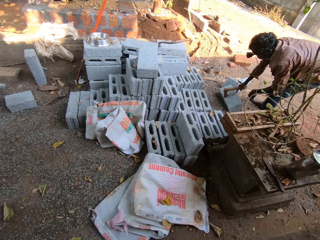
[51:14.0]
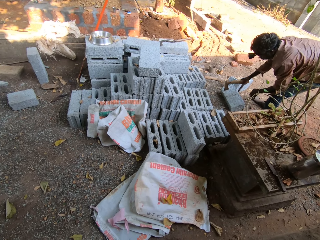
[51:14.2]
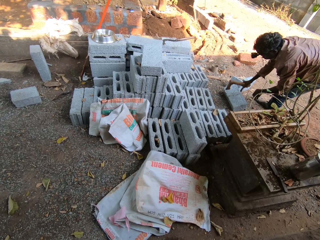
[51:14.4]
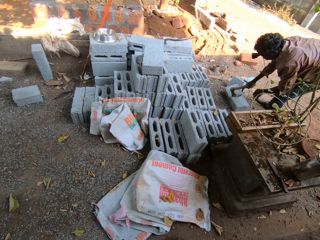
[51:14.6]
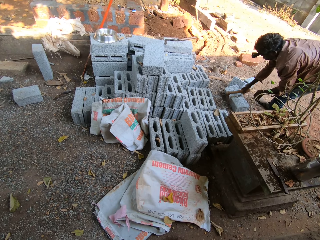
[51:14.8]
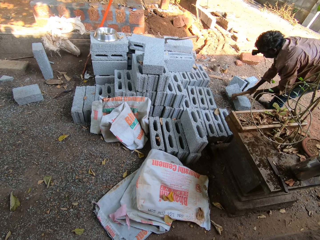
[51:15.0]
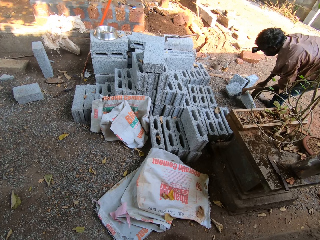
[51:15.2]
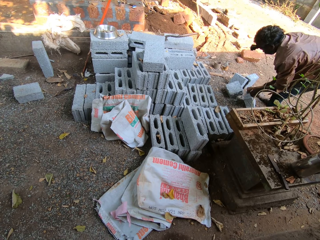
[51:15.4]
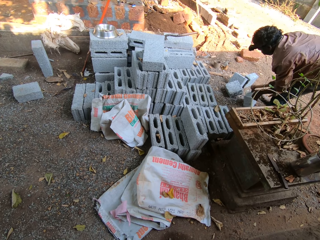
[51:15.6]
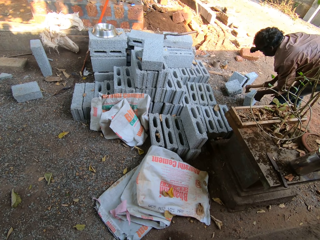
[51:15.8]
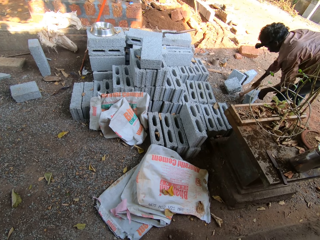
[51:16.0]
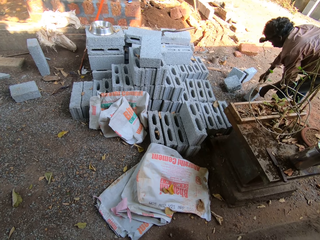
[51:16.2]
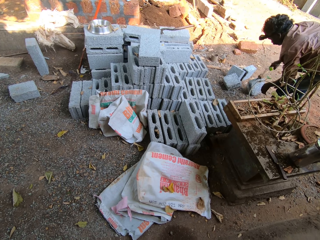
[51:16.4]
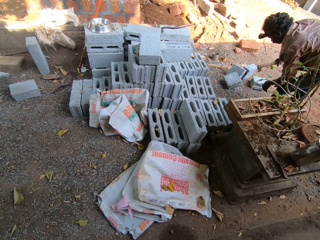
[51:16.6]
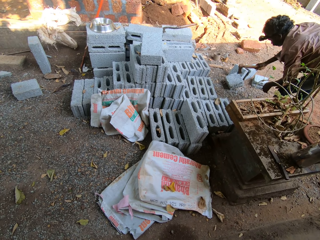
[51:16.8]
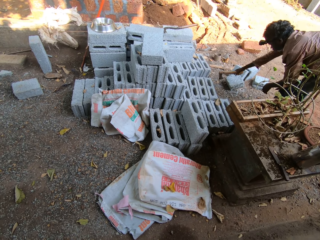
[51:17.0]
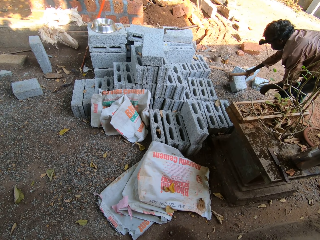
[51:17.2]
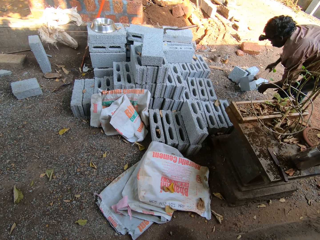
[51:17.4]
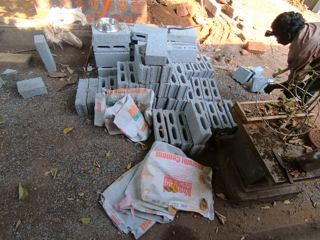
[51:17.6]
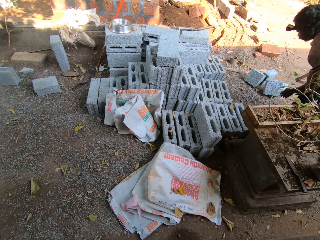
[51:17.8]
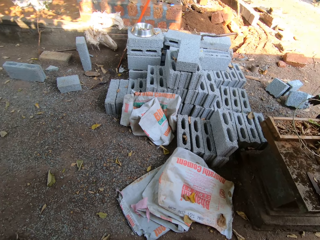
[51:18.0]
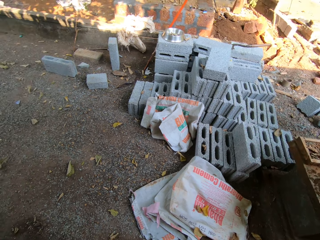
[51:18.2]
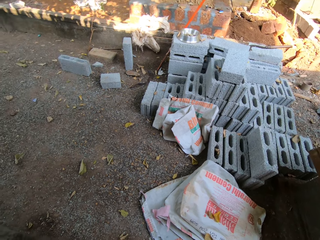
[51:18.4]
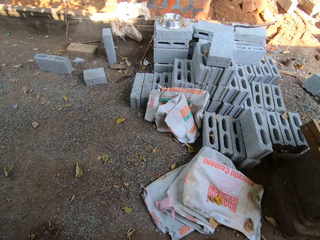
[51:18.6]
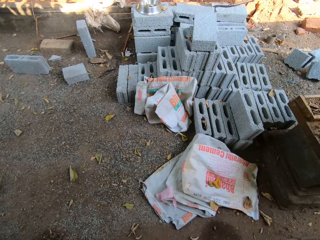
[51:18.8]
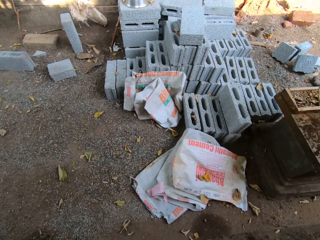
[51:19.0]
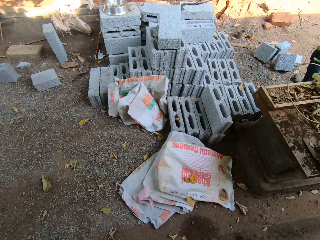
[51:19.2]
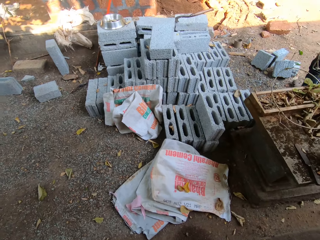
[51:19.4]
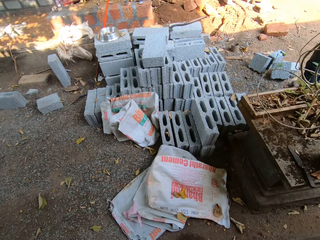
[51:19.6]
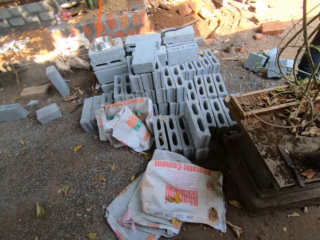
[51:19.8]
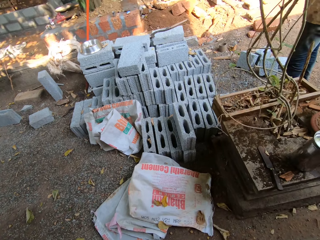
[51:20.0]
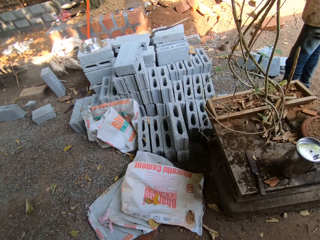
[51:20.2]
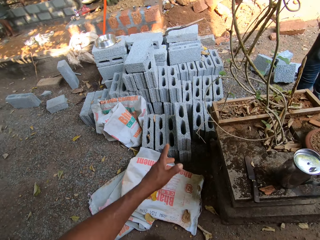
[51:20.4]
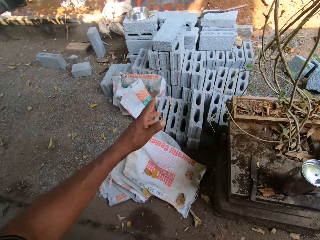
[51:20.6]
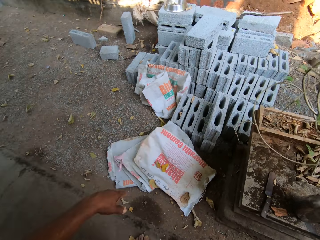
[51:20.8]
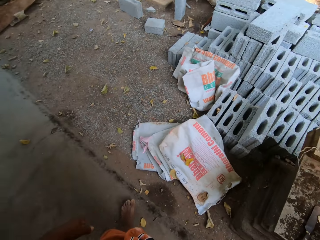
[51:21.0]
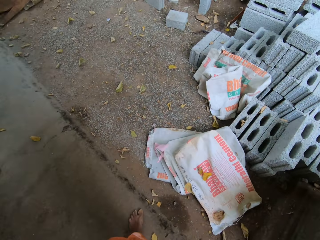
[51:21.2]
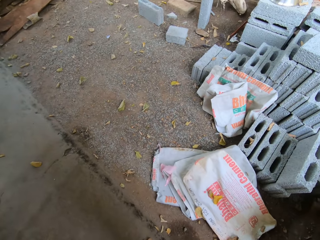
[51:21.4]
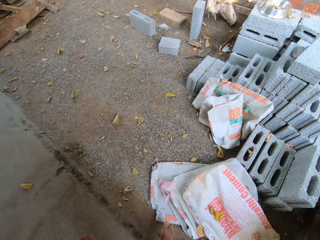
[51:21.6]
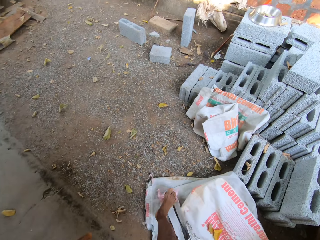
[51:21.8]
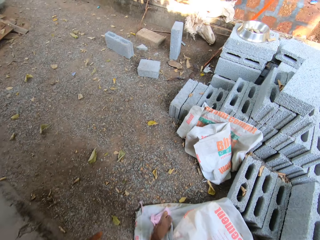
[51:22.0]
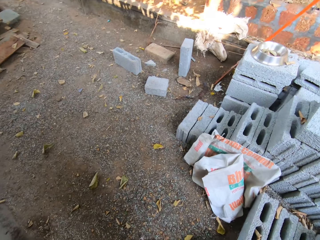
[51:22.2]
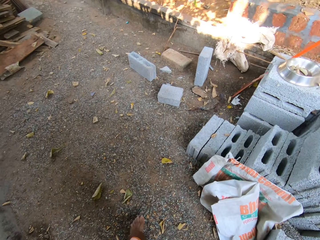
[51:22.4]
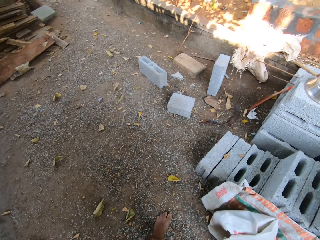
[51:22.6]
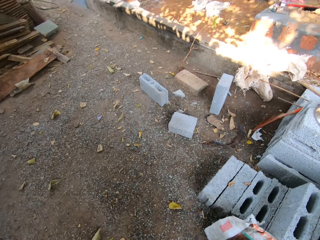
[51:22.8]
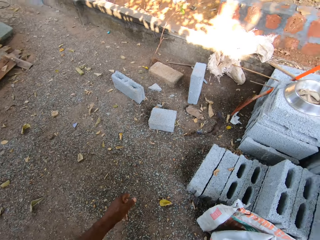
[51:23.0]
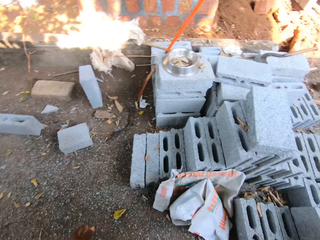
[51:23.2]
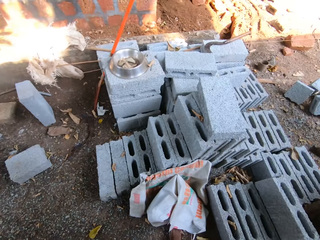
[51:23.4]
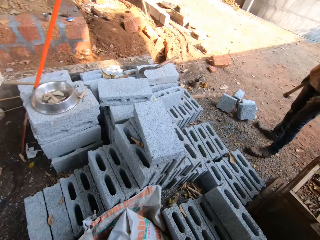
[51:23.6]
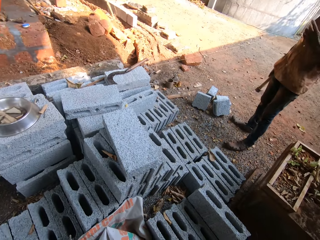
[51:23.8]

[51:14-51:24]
The man breaks the cinder block with the construction tool. He rolls the two pieces of cinder on the ground. The camera wearer interacts with the man. They flap the hand and walk on a construction site.

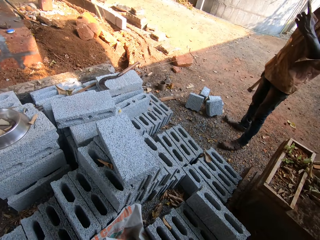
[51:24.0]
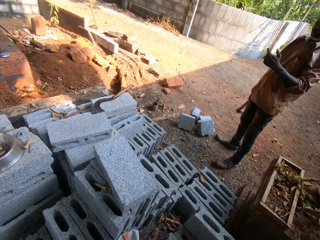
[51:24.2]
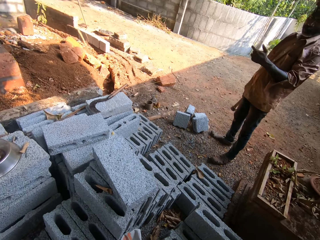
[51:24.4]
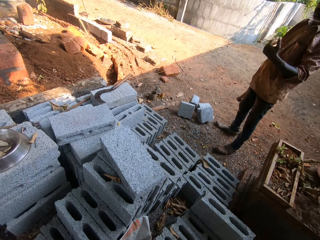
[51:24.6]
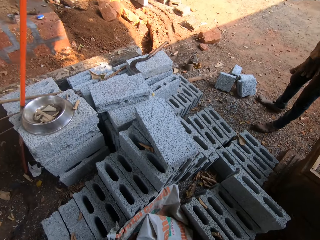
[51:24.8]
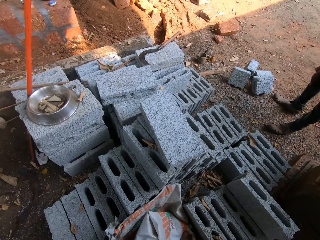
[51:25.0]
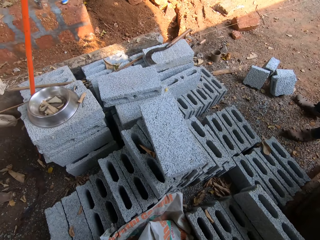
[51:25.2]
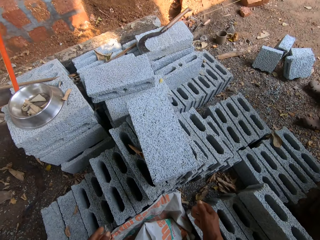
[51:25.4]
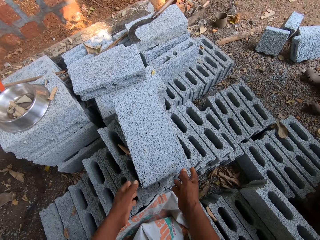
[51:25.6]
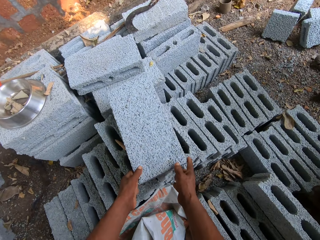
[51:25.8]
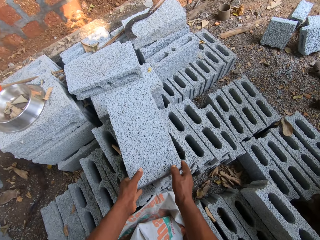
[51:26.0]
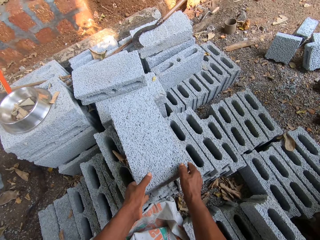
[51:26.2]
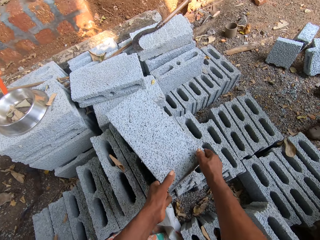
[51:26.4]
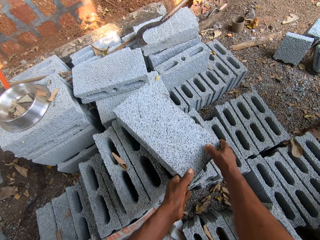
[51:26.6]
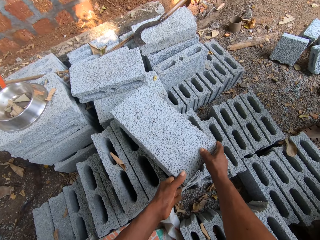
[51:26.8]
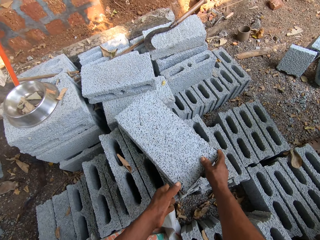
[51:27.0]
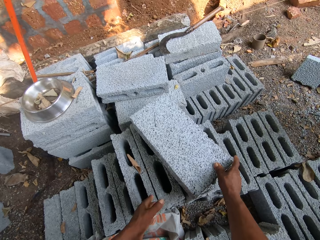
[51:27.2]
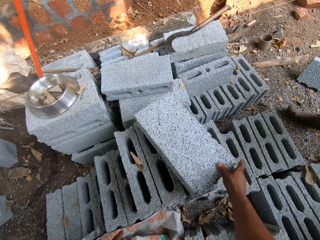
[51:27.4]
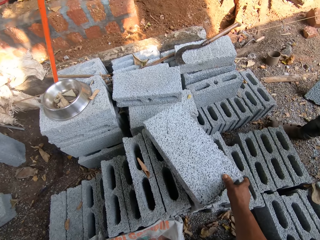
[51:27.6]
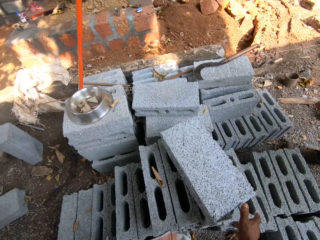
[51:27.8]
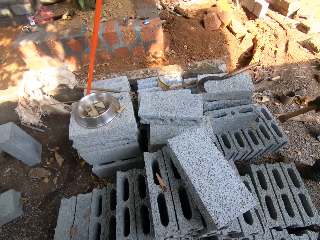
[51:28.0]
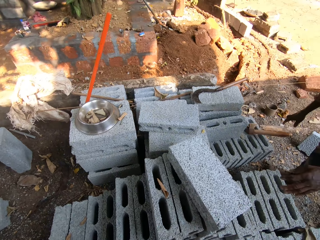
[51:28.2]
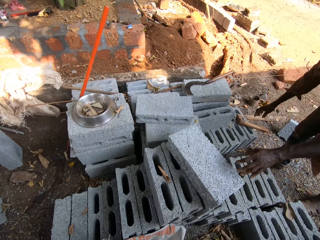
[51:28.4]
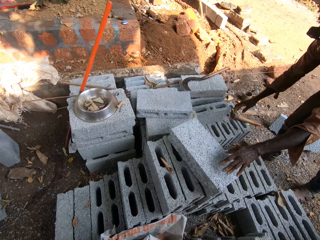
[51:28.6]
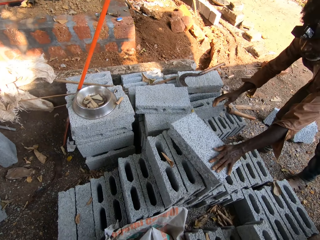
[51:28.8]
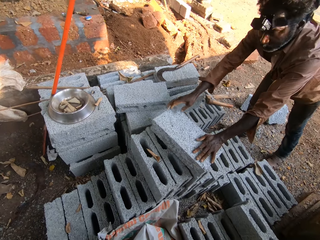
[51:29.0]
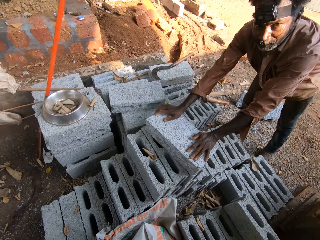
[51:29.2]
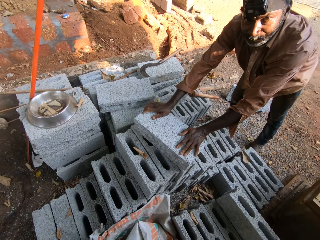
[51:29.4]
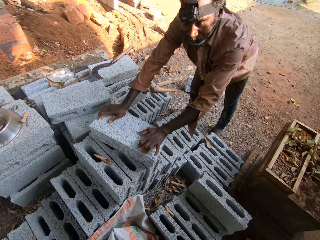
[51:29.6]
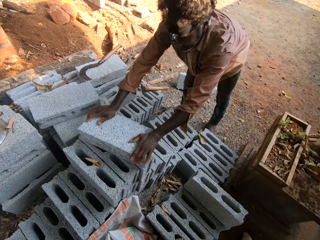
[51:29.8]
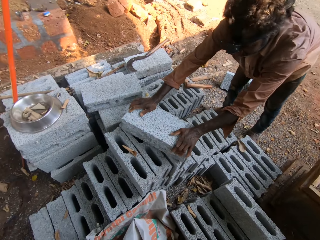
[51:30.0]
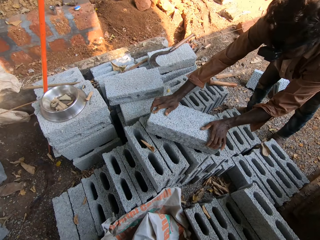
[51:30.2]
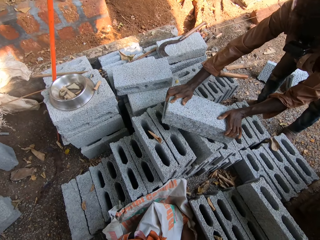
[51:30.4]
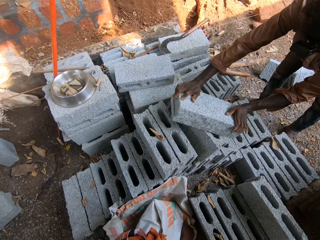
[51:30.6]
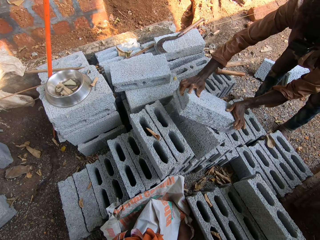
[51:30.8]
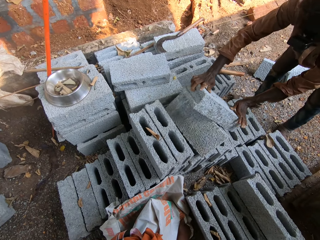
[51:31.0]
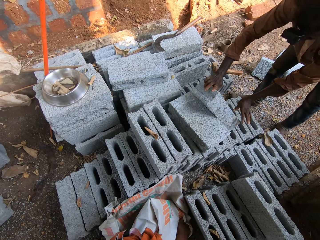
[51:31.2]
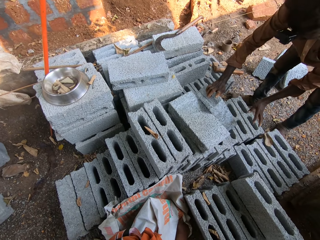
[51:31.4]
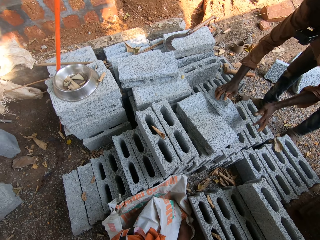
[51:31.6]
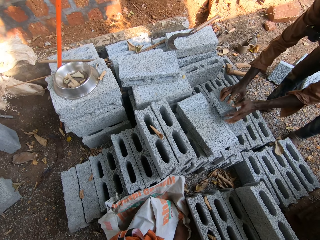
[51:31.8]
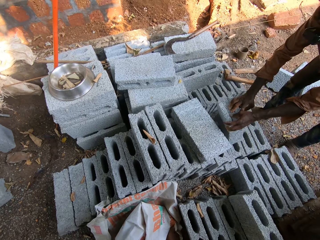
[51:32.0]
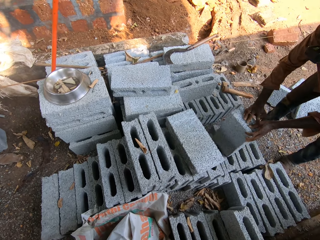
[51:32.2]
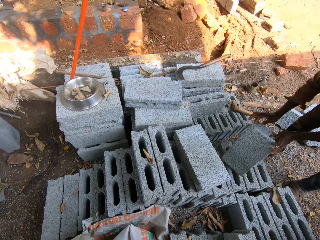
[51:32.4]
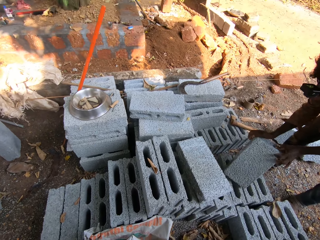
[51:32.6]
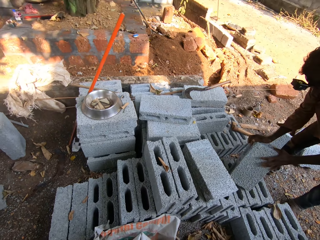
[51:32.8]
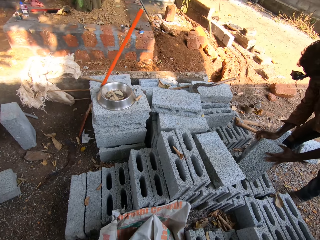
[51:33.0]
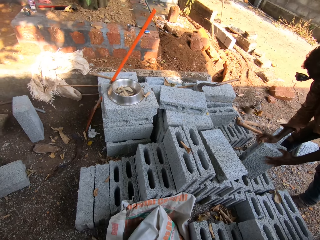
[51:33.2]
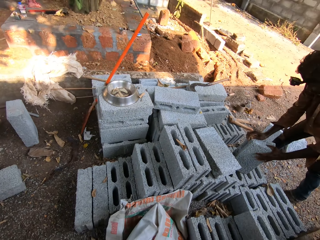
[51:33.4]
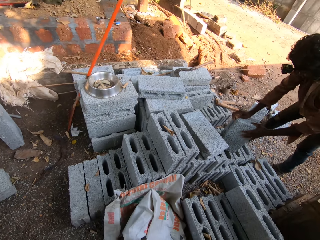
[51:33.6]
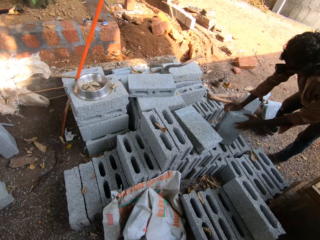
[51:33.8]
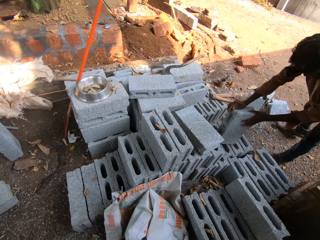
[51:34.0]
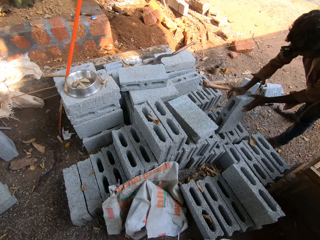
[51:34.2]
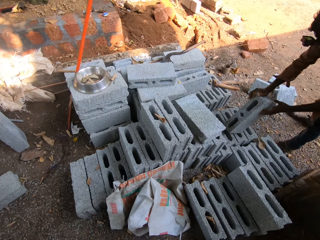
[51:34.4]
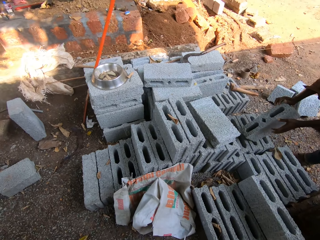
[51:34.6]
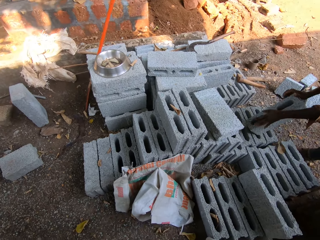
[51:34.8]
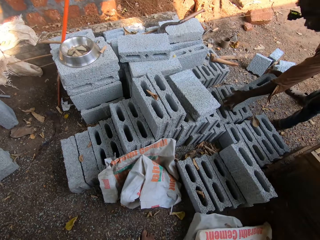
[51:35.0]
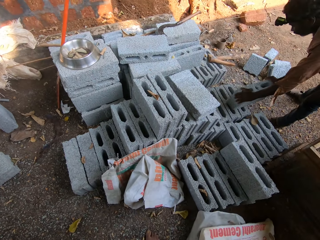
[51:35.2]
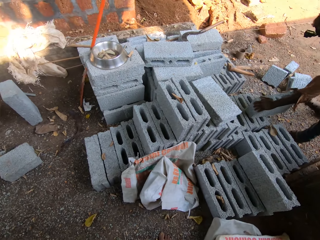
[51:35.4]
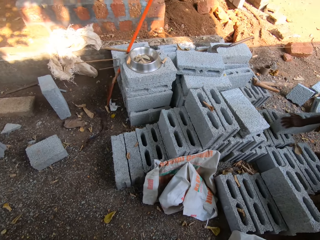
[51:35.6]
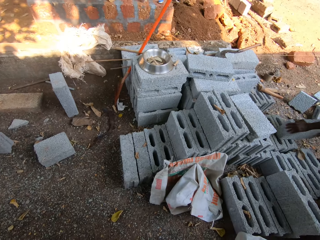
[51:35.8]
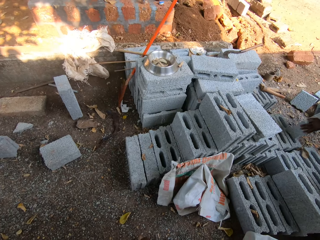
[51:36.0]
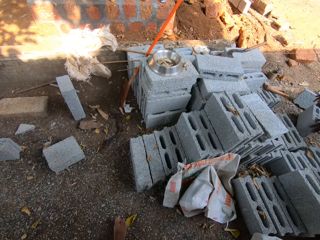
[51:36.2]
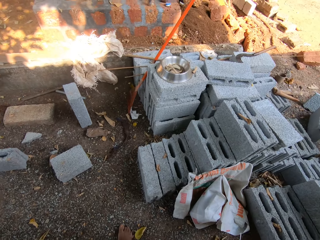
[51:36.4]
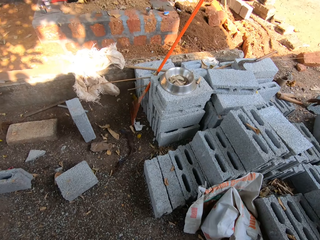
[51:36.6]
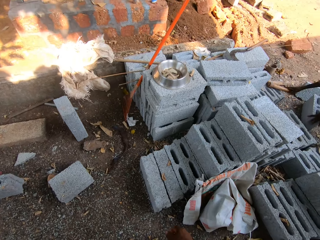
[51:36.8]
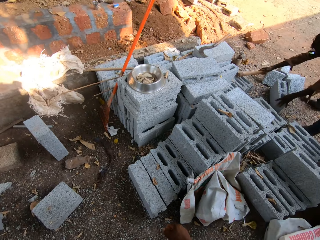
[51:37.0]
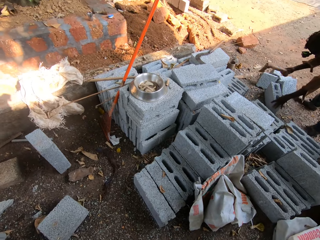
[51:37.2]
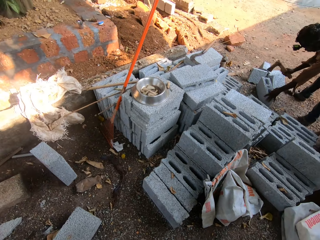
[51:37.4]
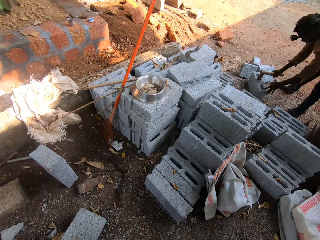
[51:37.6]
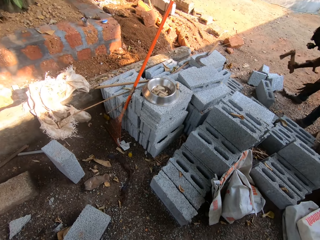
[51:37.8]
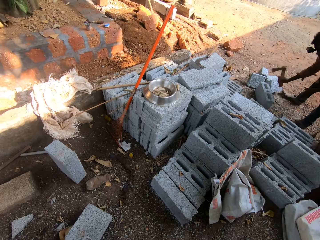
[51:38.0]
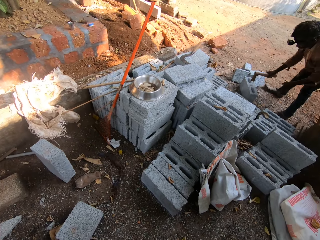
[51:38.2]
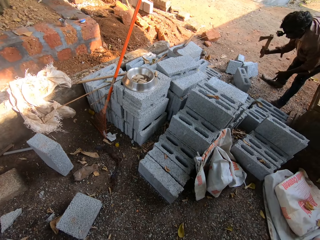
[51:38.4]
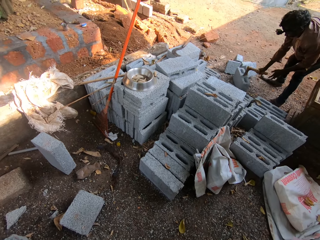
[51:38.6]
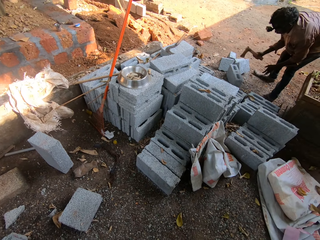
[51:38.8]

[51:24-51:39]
The camera wearer flaps the hand. They move a concrete block or cinder on the set of concrete blocks with both hands and remove the hands from the cinder. The man puts the construction tool down. He holds the cinder with both hands. He touches the concrete brick on the set of concrete bricks with his left hand. He pulls the concrete blocks on the set of concrete blocks to the ground with both hands. He rolls the cinder. He carries the cinder block. He picks the axe on the concrete block on the floor with his right hand. He holds the concrete block on the floor with his left hand. He divides the concrete block on the floor with the axe in his right hand.
